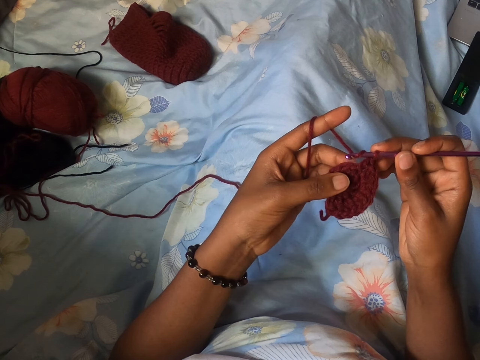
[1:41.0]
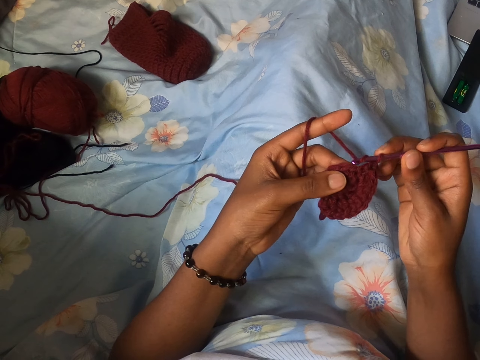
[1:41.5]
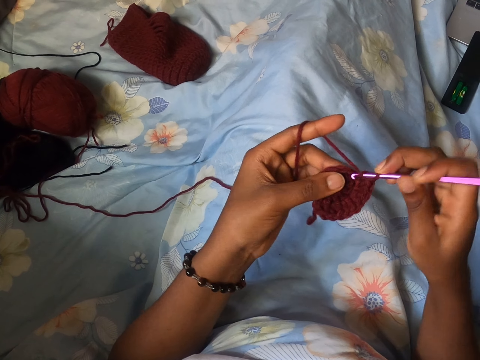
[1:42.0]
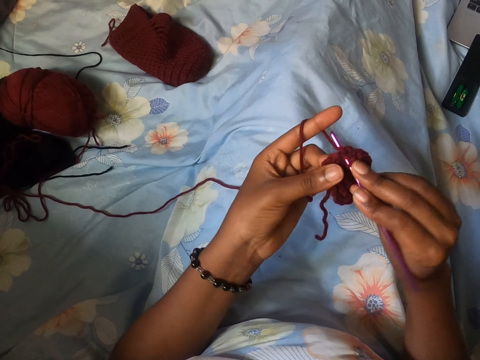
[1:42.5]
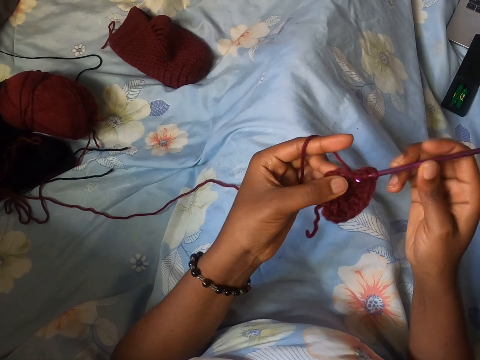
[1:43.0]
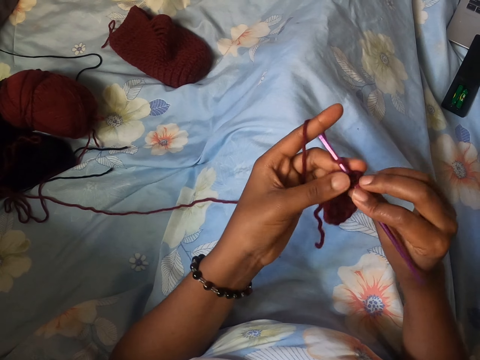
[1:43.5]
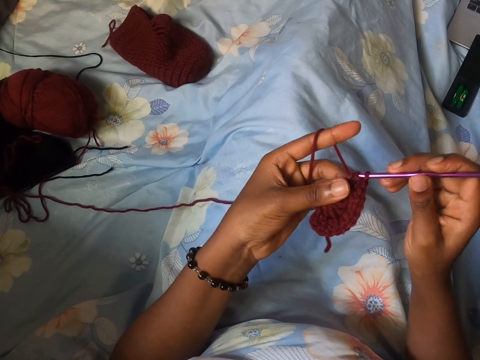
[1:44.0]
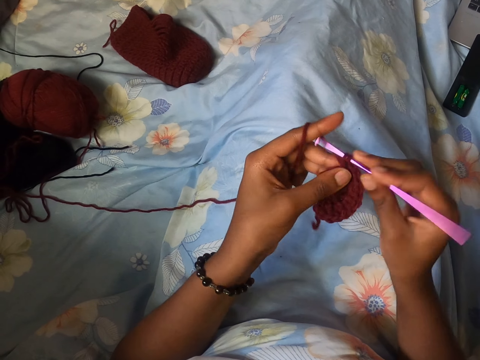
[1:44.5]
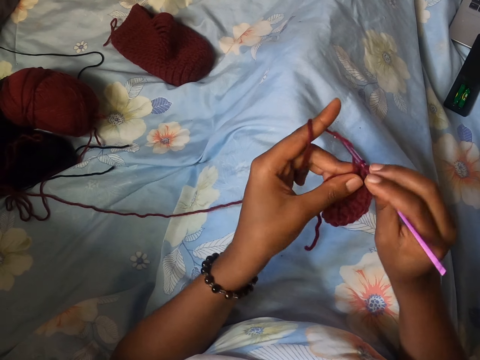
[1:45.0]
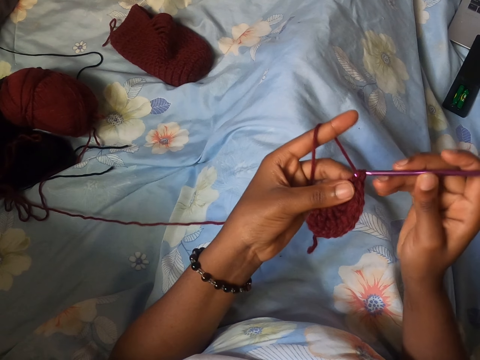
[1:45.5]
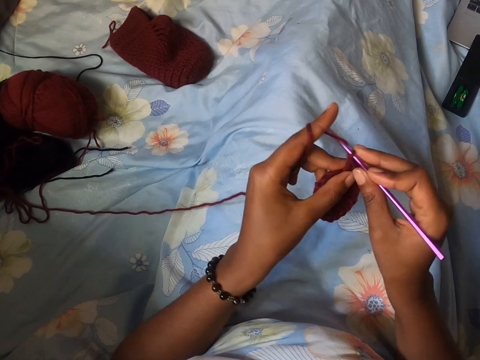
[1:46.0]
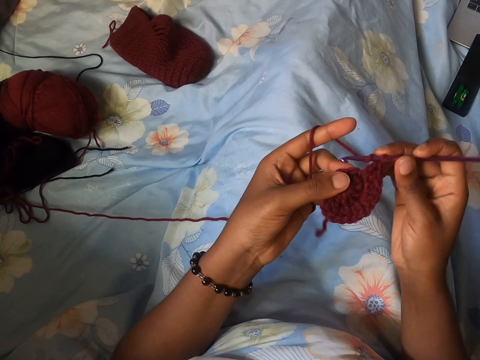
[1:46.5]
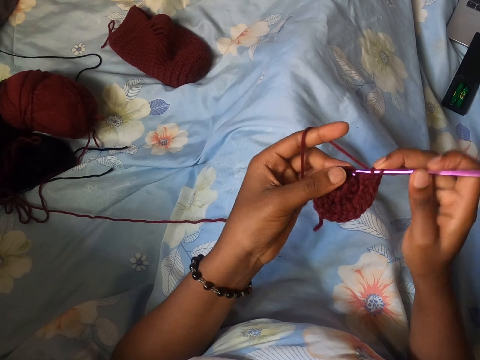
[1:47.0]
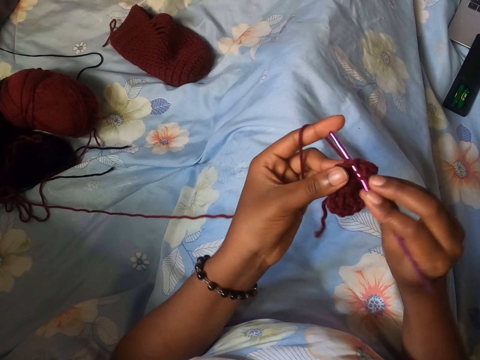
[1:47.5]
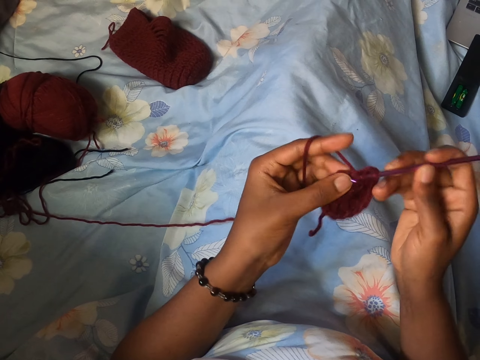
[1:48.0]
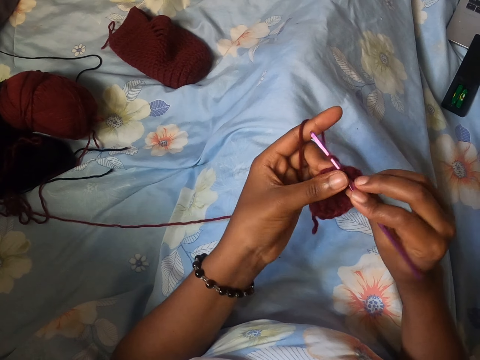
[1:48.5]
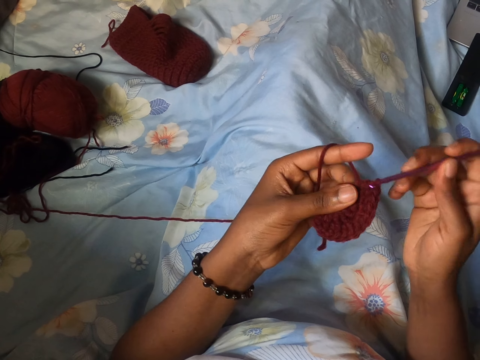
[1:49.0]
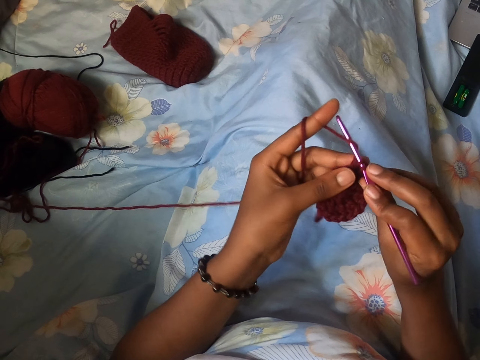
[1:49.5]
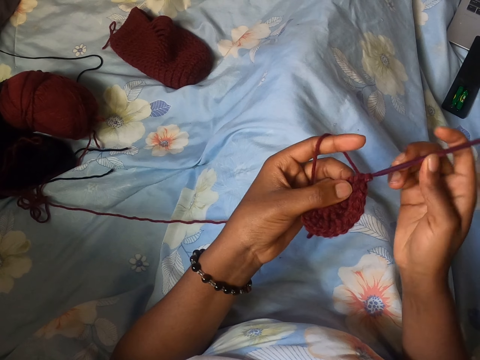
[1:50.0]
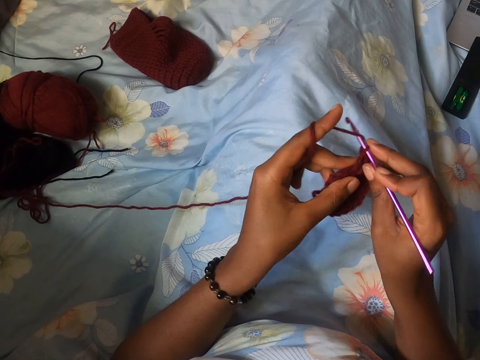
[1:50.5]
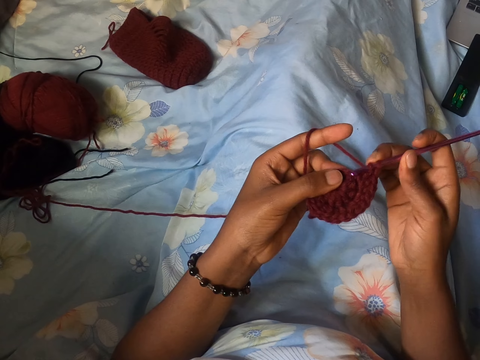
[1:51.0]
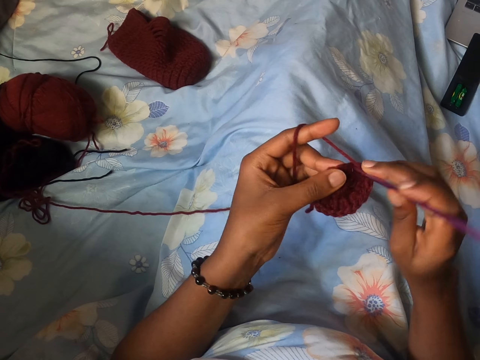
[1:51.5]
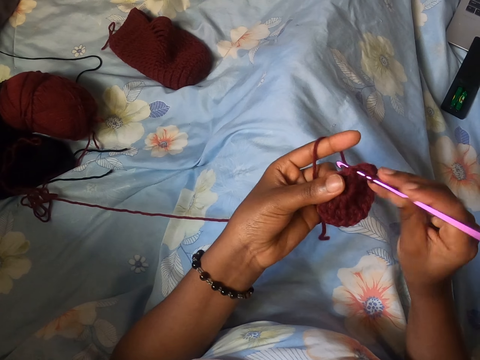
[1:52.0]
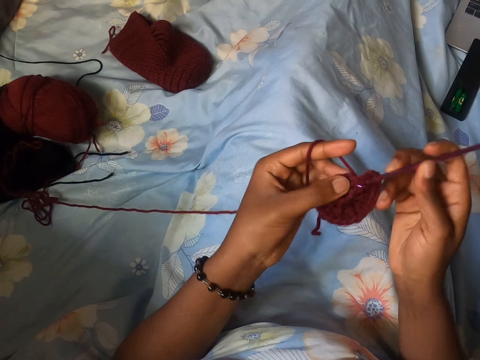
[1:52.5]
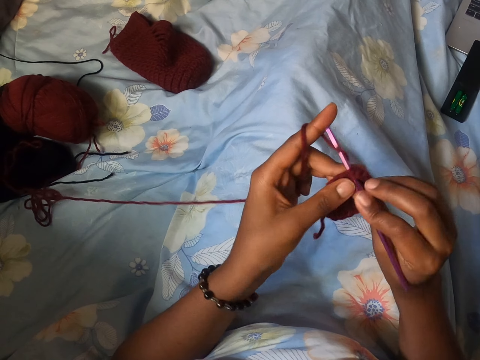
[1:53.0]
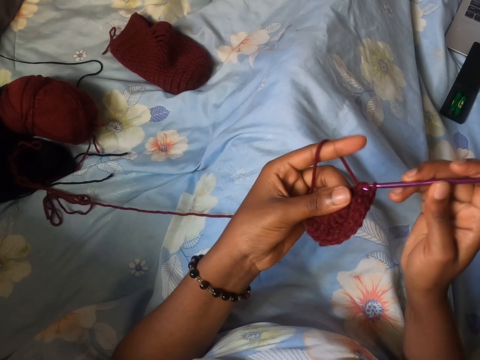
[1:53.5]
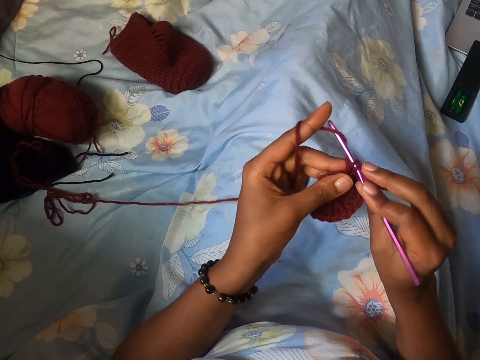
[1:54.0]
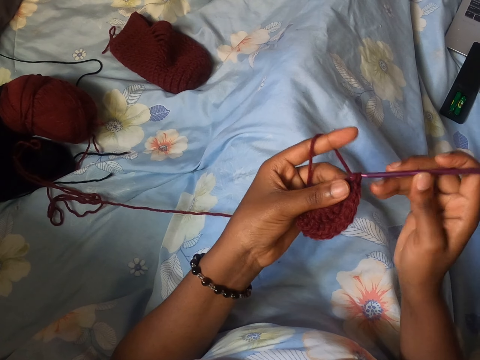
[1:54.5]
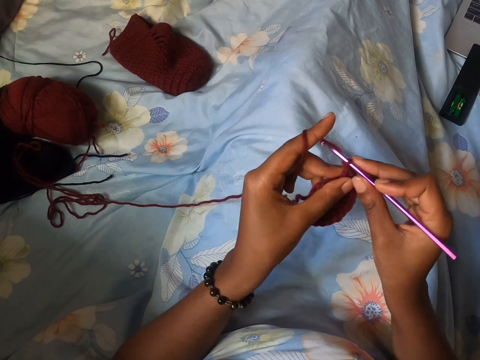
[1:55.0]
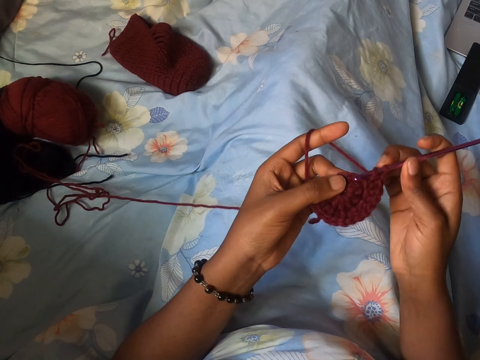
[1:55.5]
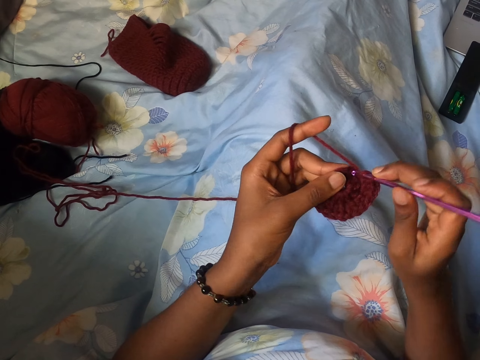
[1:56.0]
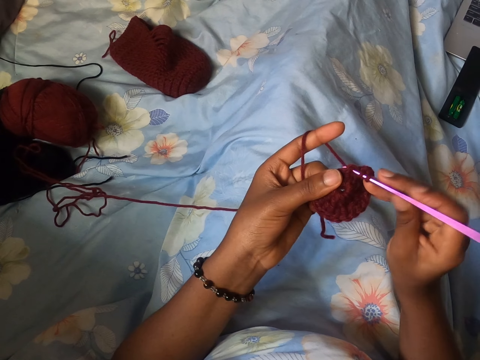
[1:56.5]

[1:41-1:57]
The camera wearer sews the string. They sew the string again.

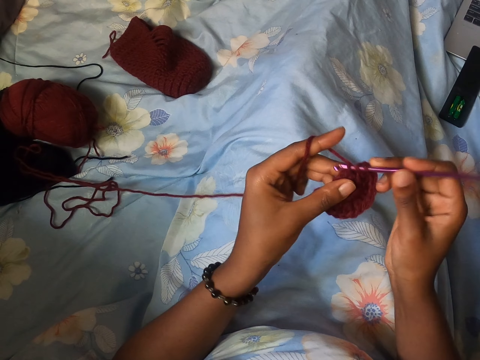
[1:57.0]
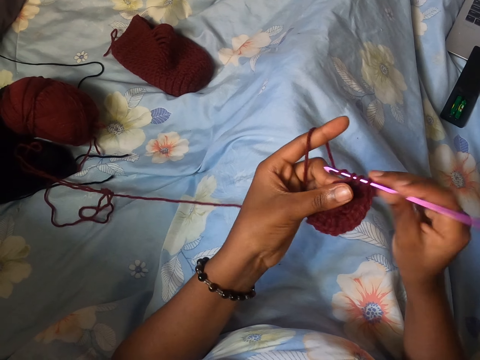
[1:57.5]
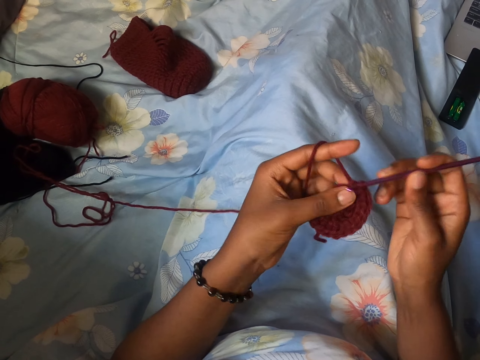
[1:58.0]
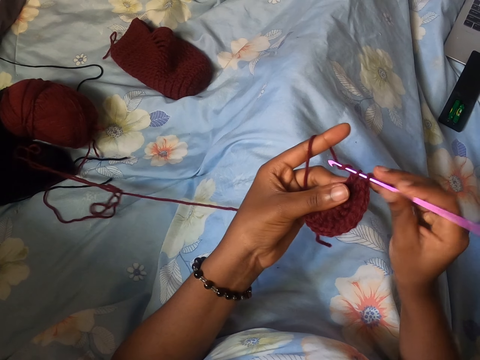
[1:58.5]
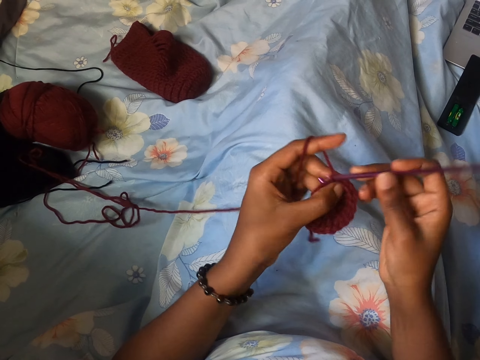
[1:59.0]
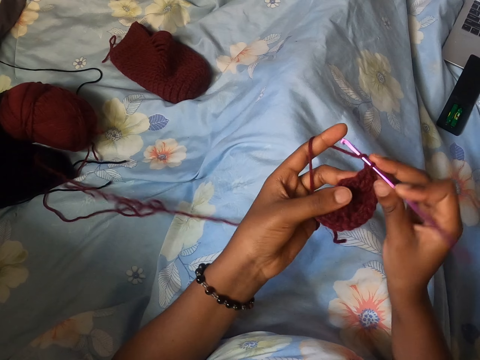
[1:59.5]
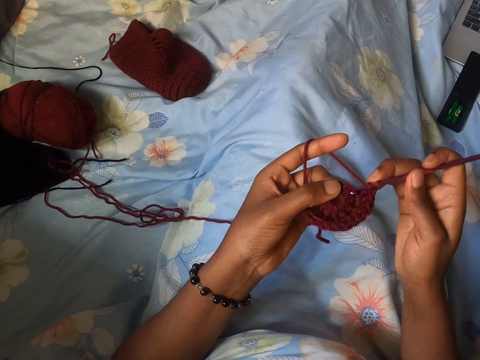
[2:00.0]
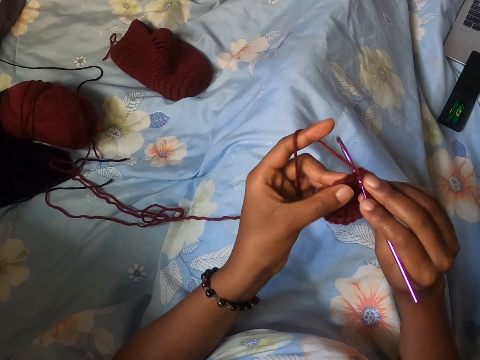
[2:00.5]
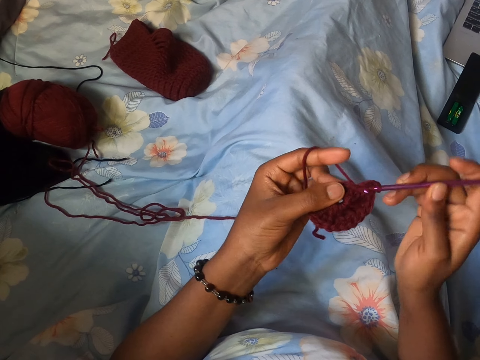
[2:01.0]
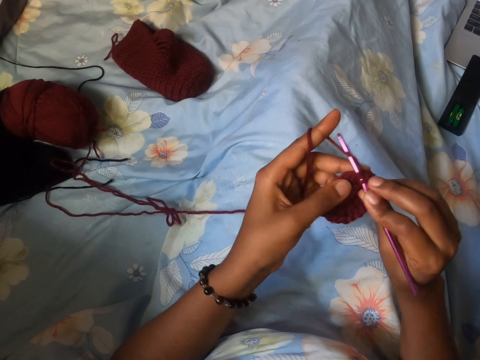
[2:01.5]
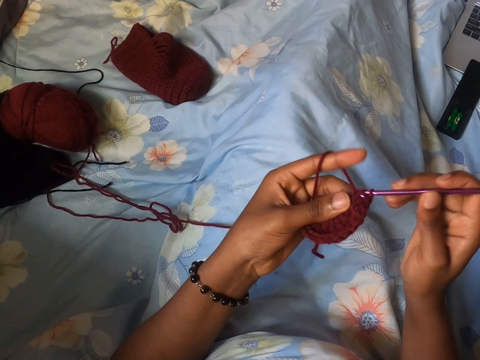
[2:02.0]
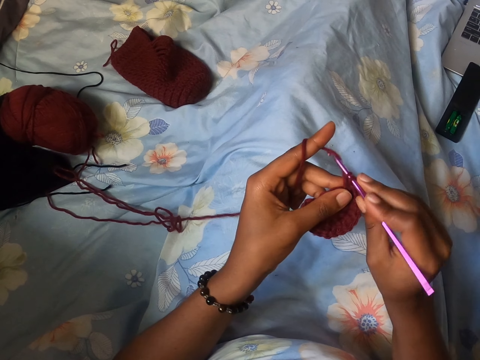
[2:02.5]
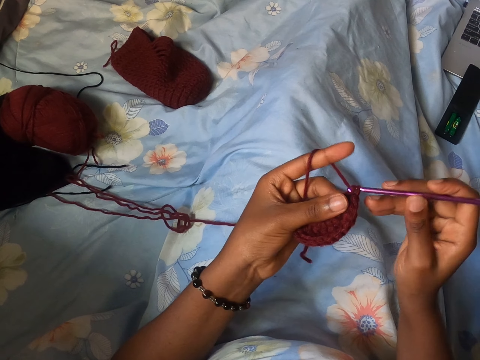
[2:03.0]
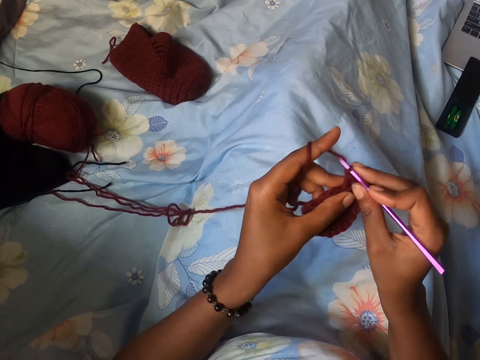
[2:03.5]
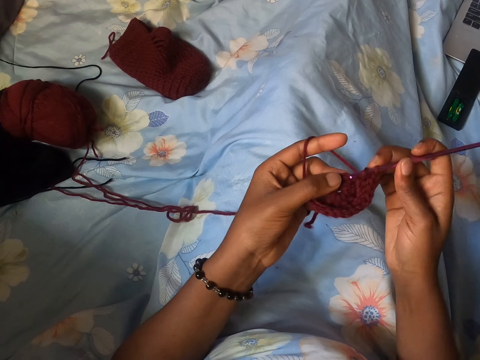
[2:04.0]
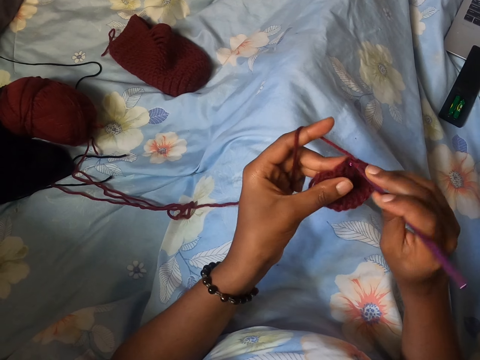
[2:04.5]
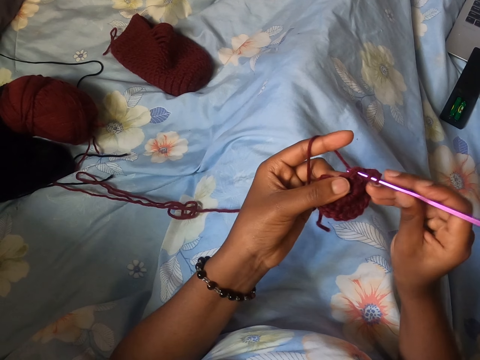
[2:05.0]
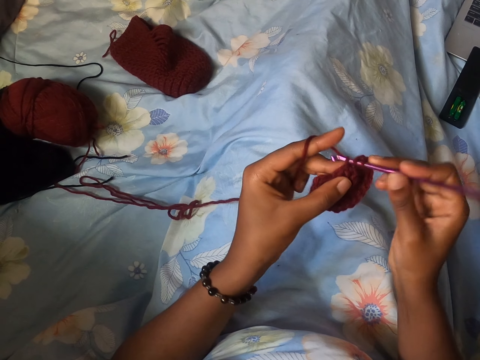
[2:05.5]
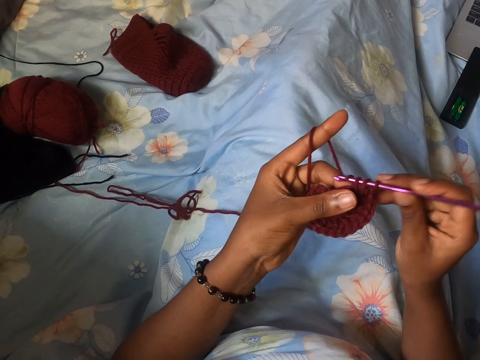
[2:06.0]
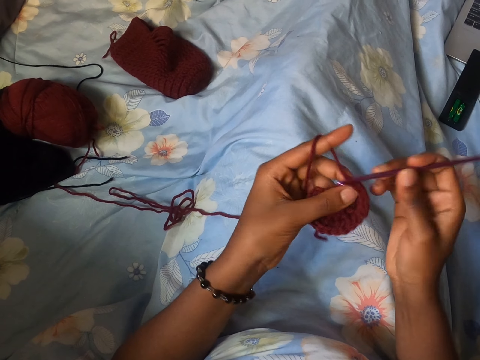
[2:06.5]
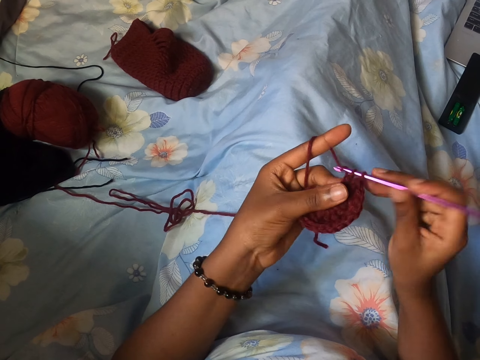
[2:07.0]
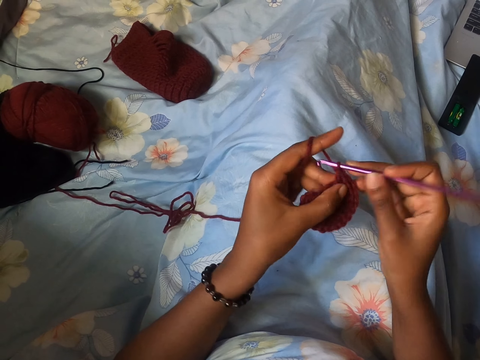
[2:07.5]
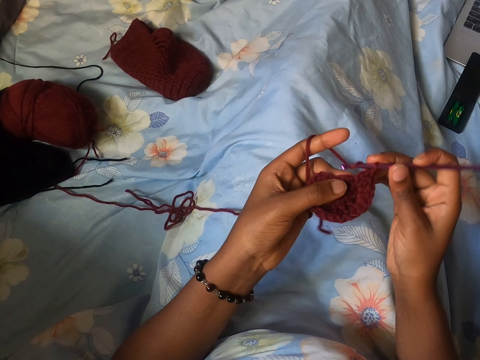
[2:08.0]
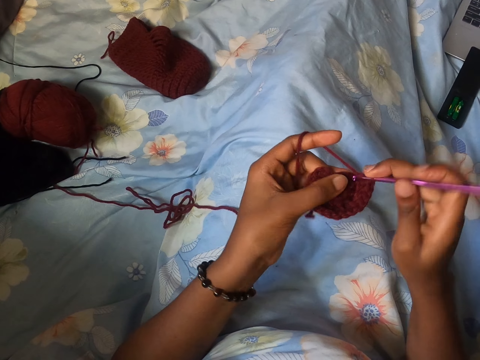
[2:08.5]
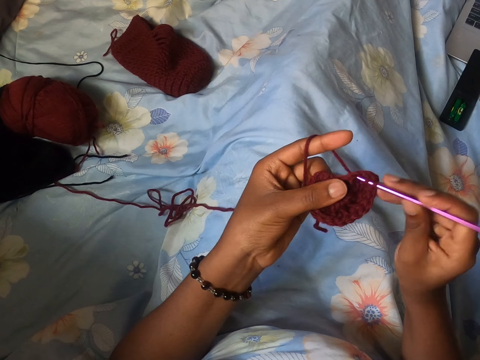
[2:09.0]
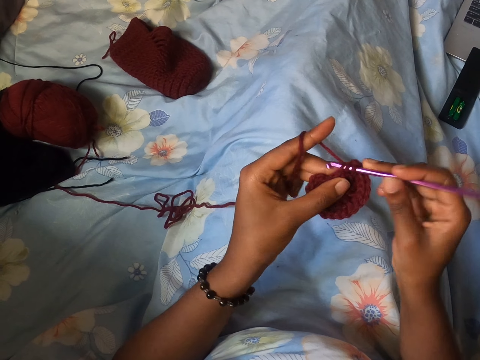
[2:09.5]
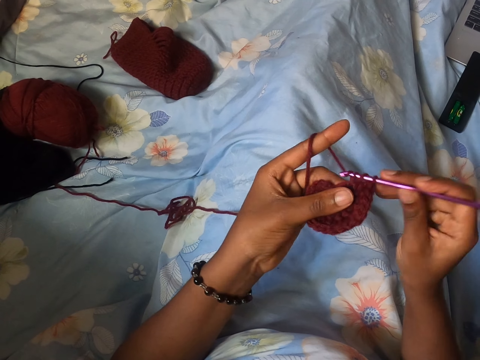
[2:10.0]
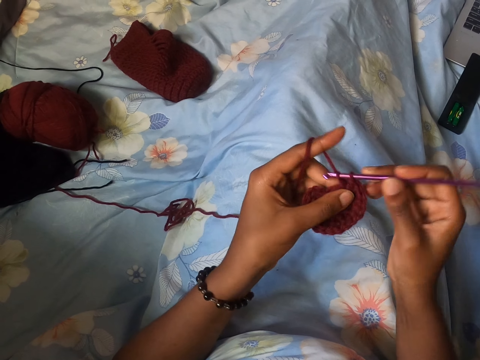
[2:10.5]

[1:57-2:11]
The camera wearer sews the string. They sew the string again.
